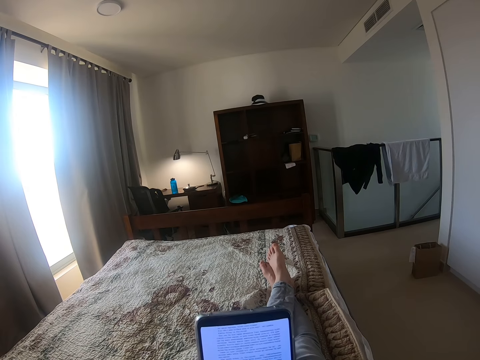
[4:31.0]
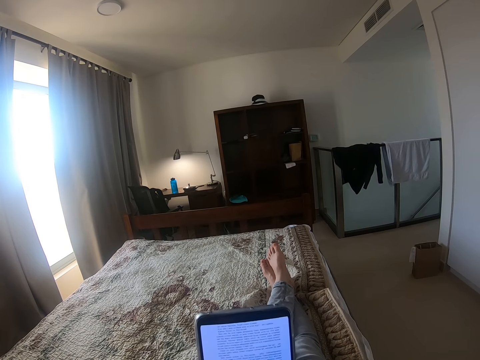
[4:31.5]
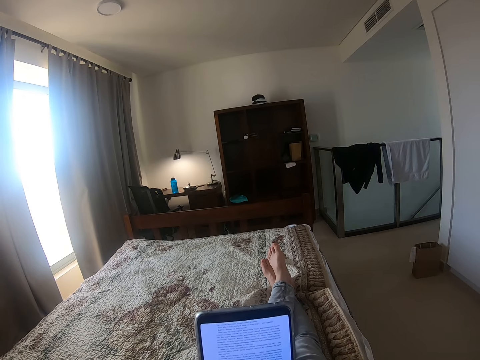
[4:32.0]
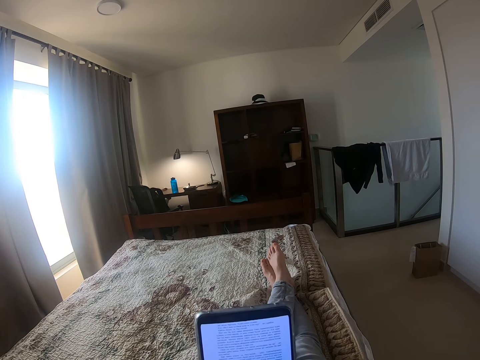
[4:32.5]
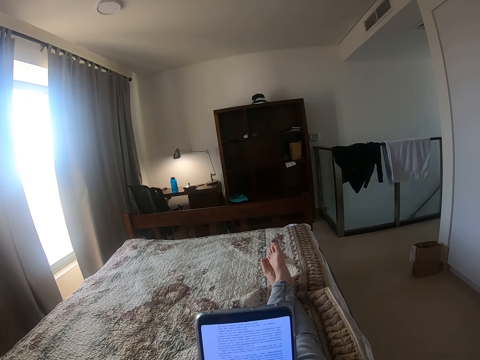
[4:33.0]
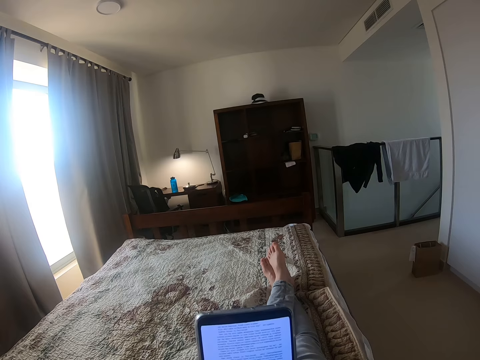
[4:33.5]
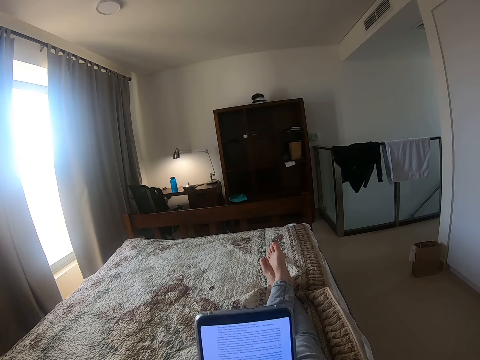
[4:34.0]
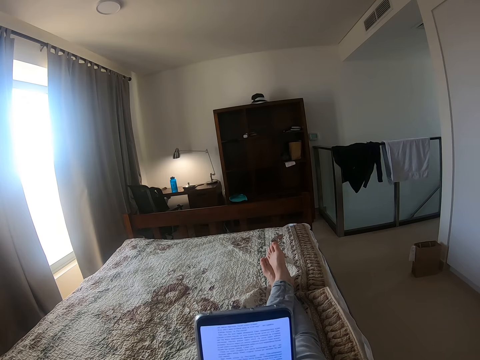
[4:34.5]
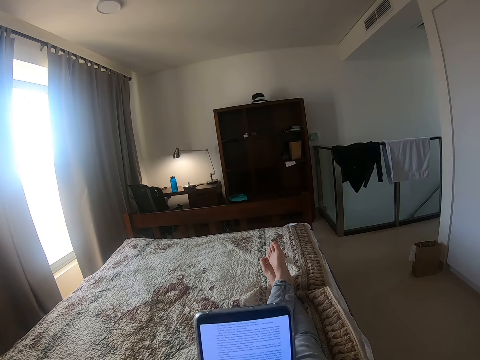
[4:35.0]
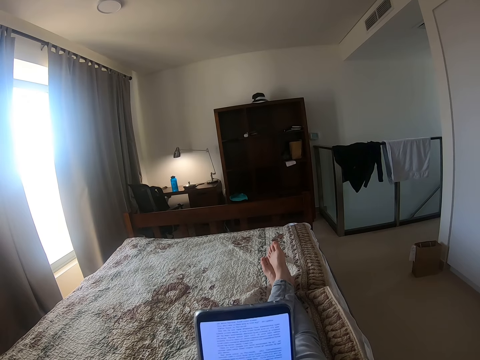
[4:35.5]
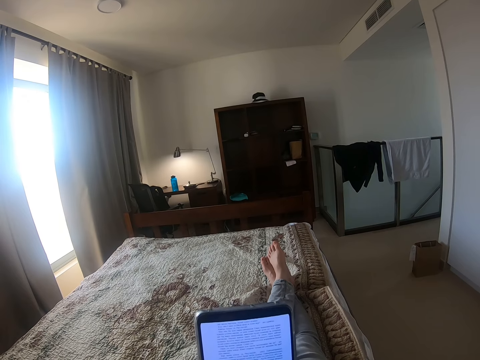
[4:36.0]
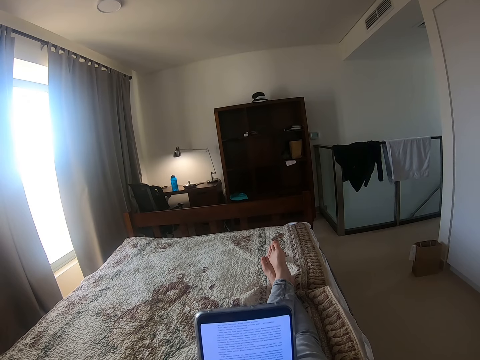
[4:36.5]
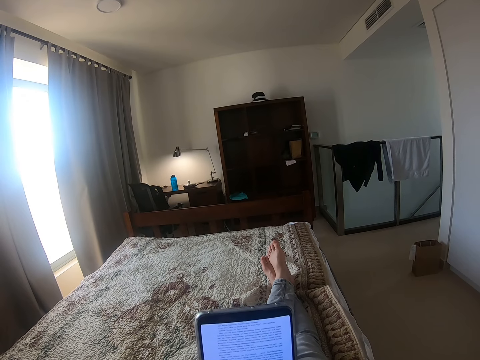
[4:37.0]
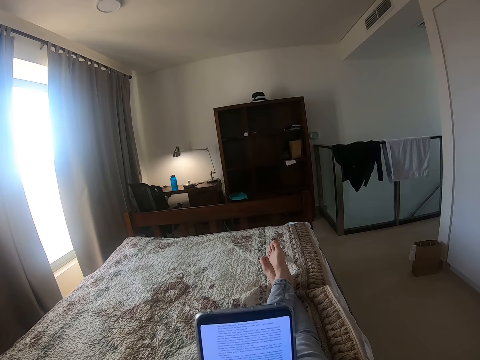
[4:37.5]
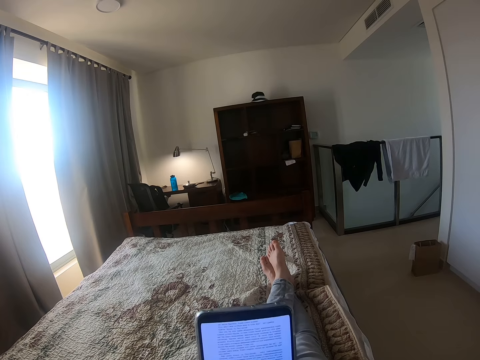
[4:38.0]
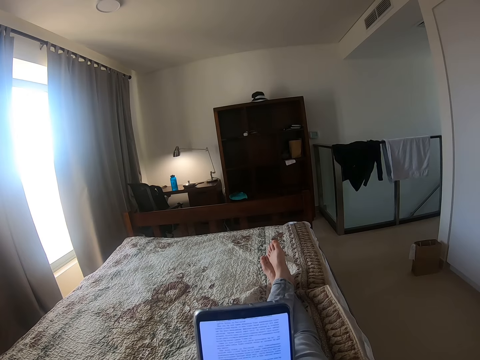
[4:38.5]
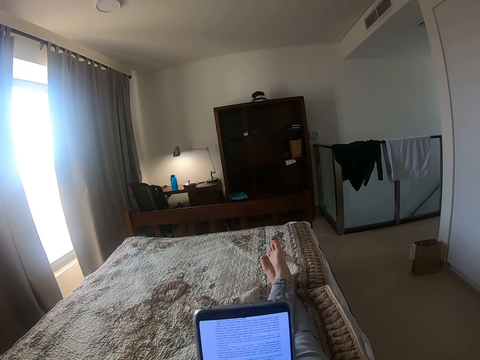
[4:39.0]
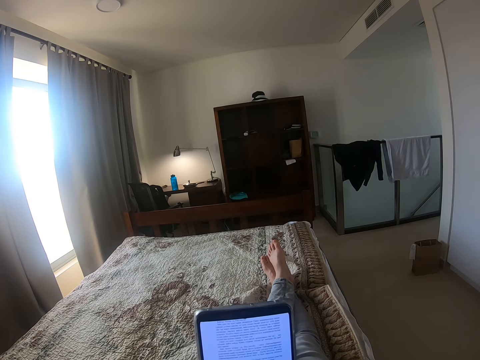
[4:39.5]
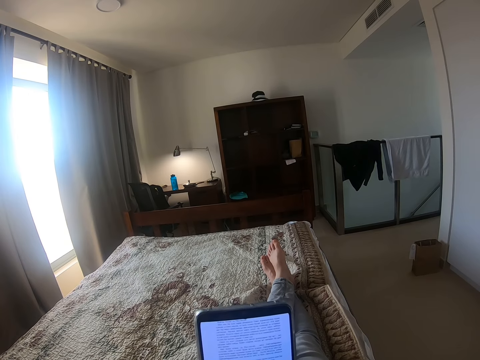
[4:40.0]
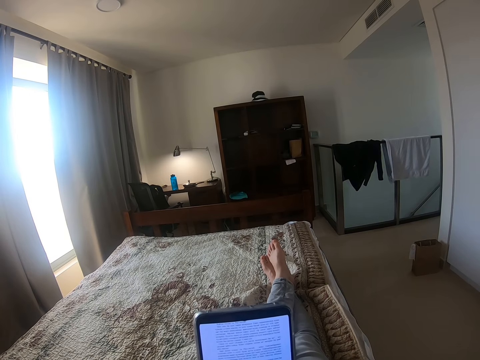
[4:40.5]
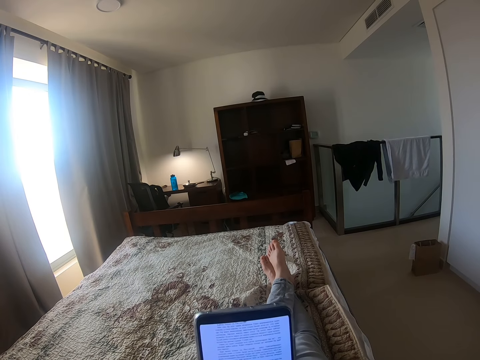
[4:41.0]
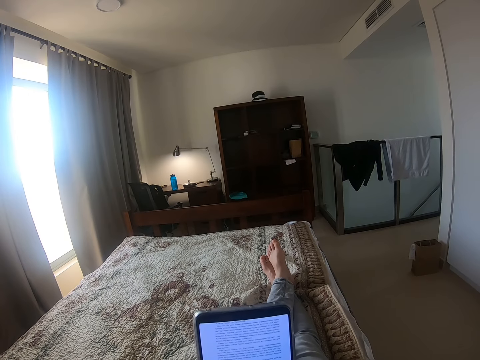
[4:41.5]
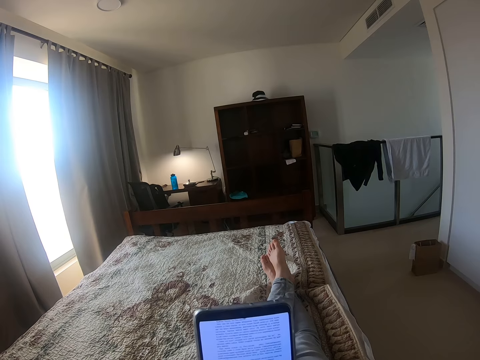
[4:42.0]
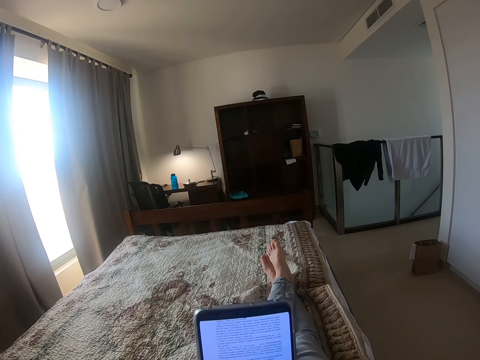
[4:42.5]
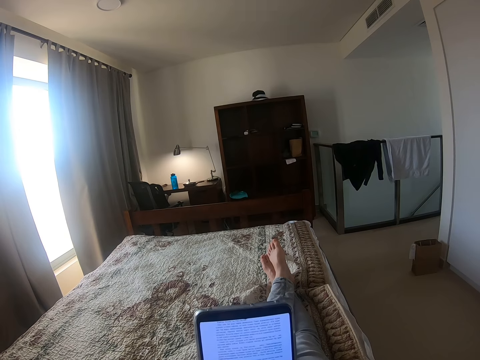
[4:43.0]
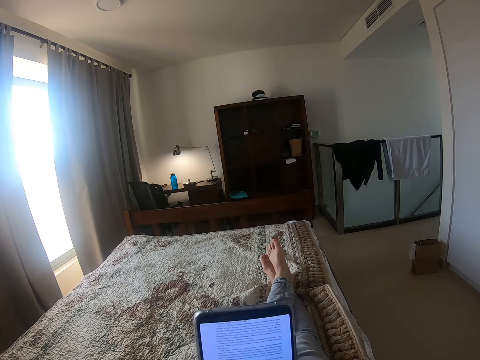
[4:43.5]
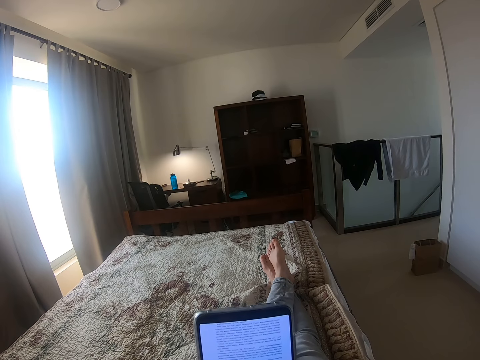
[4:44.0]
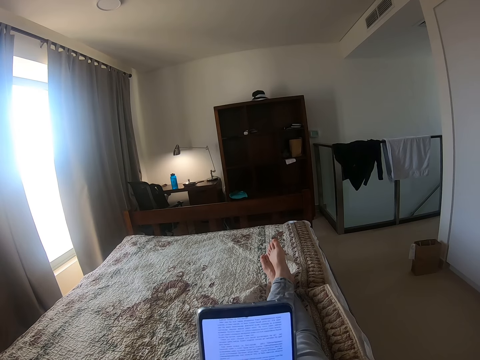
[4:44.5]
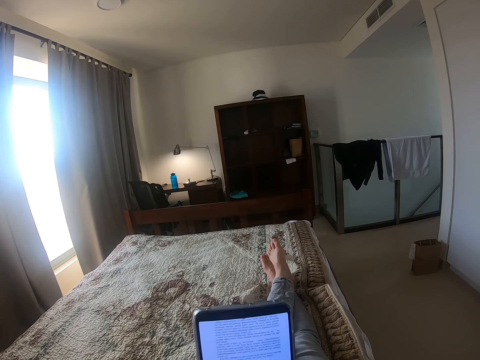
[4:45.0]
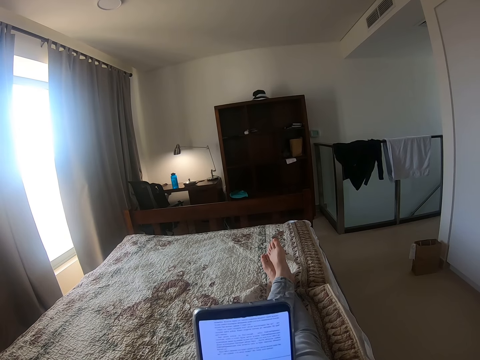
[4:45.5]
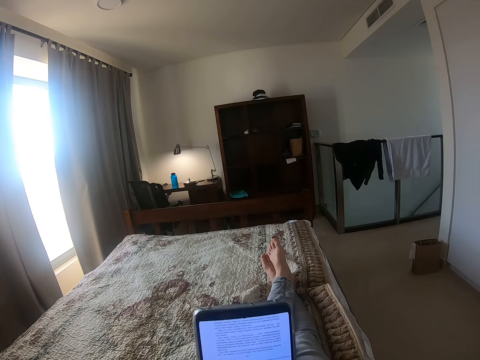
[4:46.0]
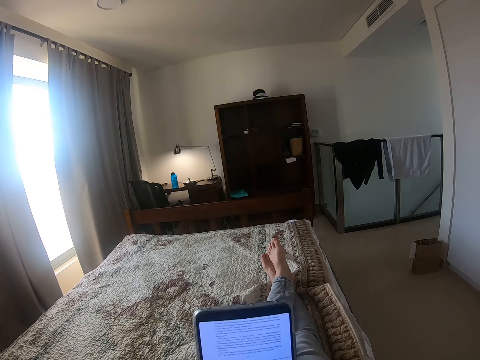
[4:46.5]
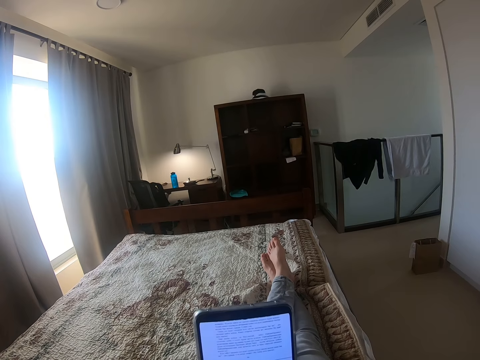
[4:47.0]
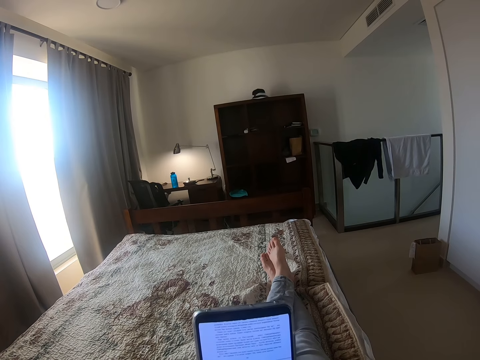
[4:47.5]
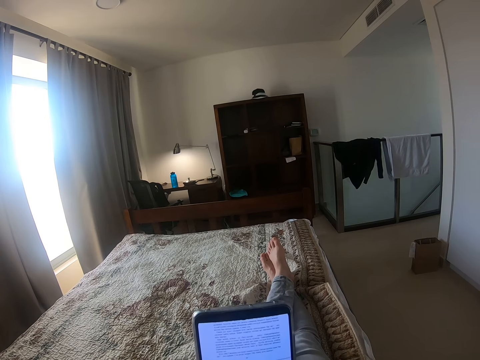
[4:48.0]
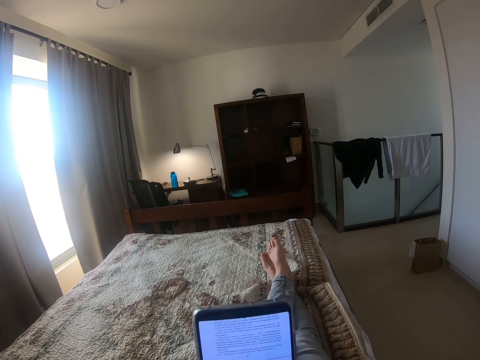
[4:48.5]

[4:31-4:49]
The camera wearer reads the notes in the phone. They scroll the phone.

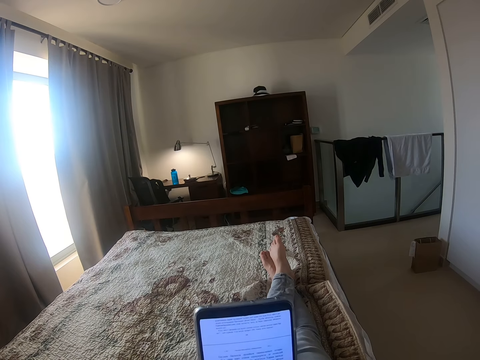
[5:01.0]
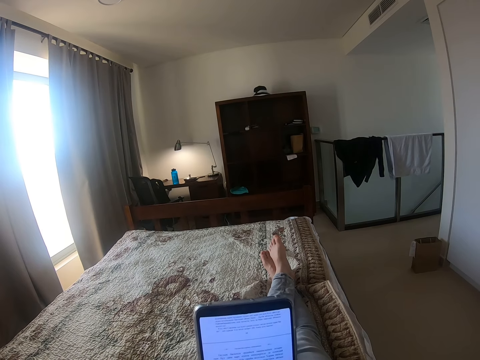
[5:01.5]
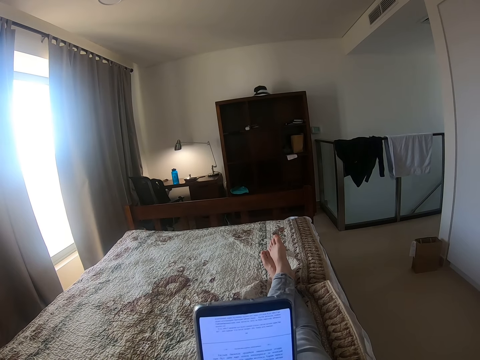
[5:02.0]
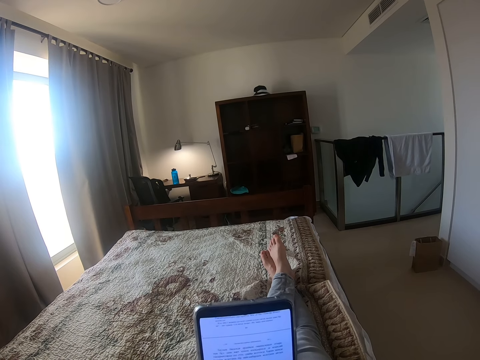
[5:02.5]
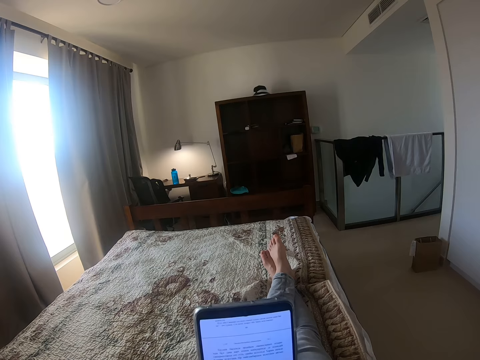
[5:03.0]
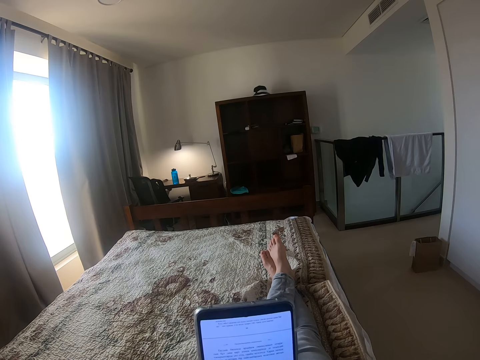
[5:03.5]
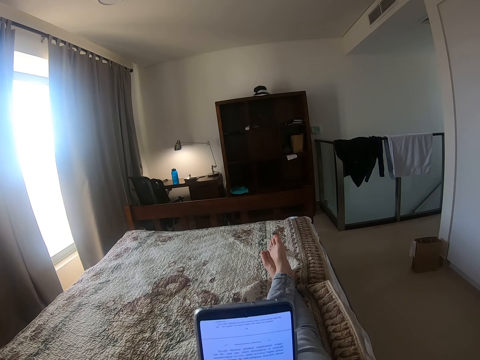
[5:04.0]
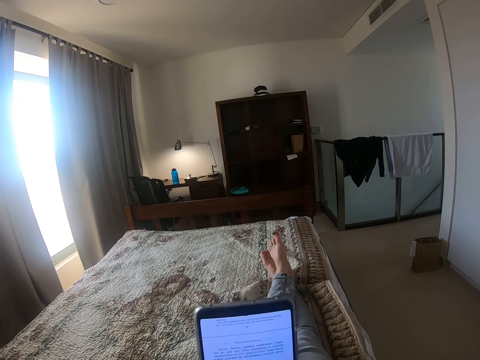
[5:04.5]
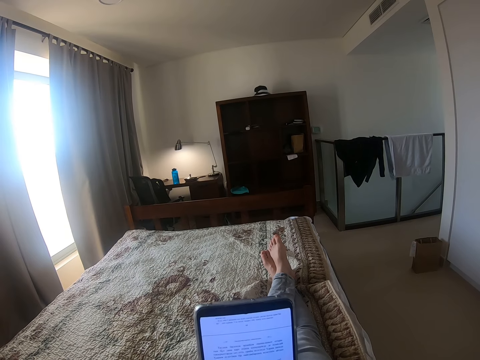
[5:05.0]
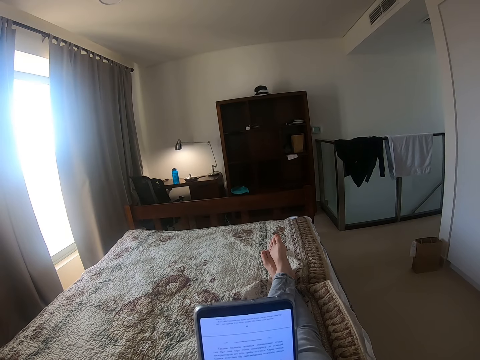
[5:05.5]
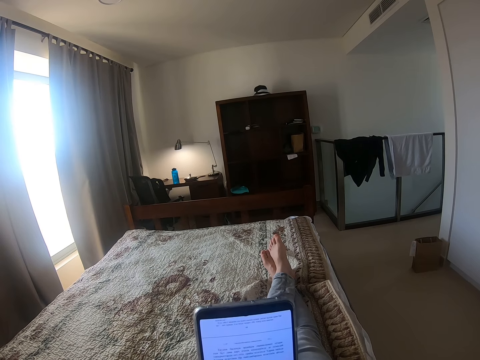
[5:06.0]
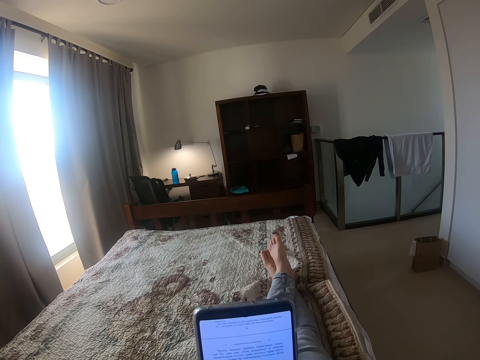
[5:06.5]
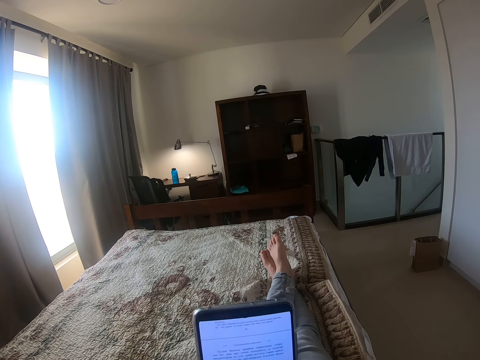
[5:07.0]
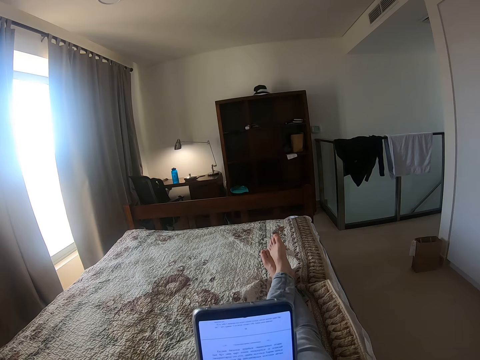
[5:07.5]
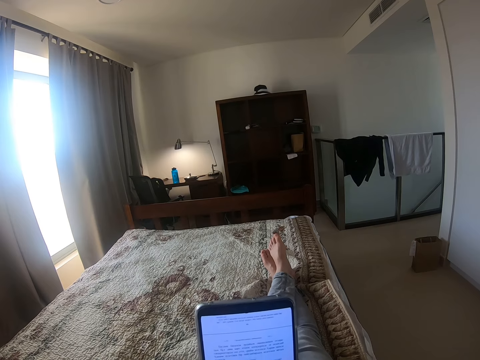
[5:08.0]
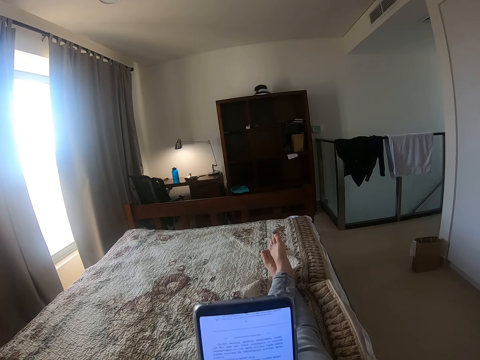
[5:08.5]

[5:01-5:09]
The camera wearer scrolls through the phone.
